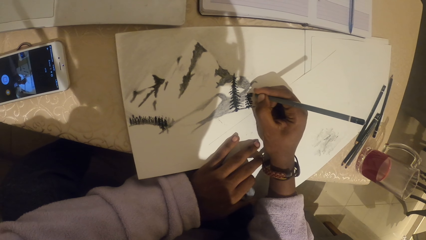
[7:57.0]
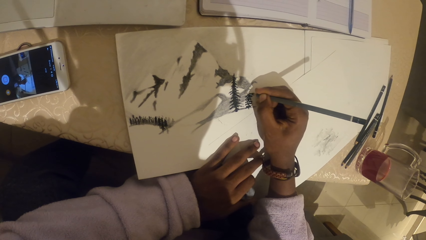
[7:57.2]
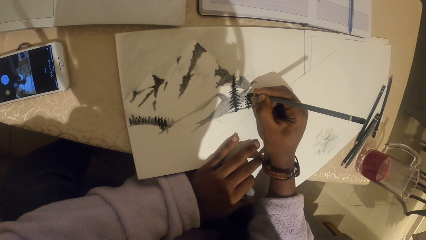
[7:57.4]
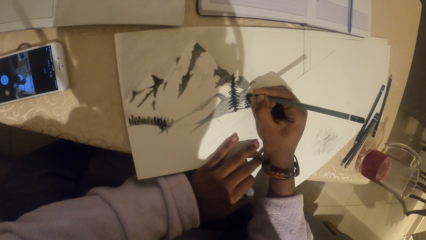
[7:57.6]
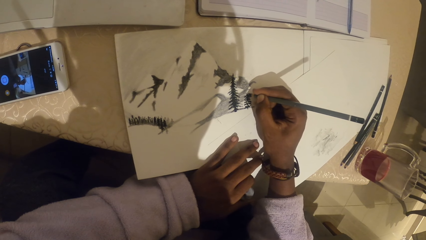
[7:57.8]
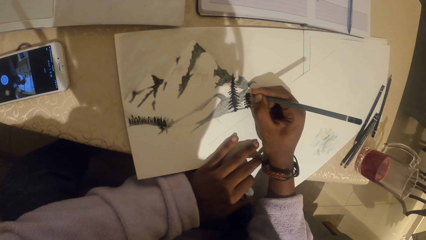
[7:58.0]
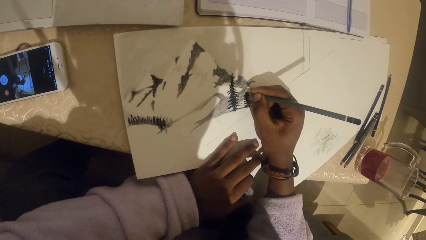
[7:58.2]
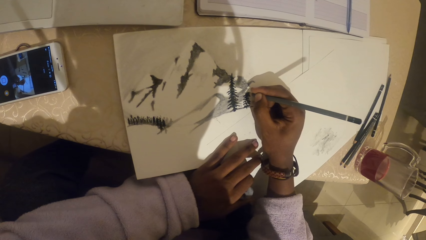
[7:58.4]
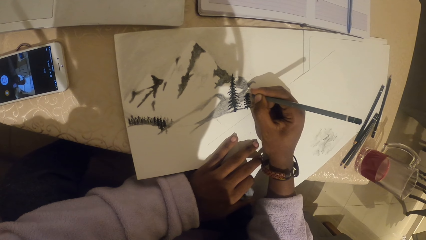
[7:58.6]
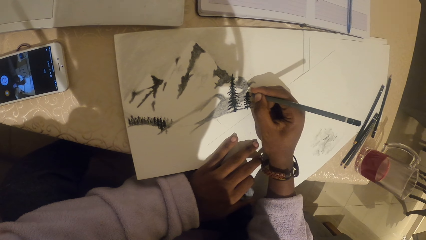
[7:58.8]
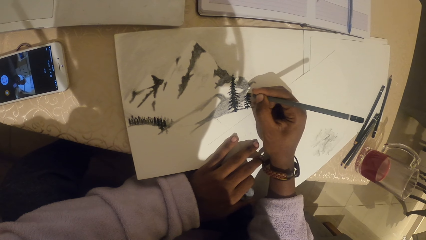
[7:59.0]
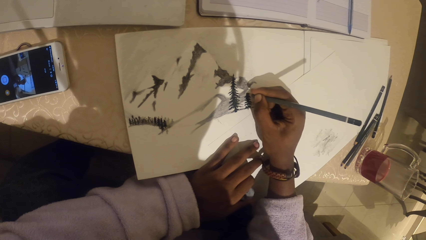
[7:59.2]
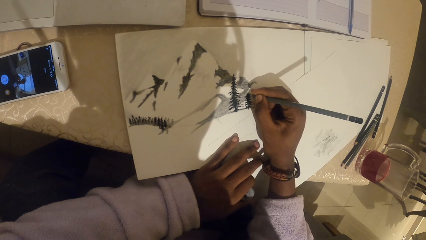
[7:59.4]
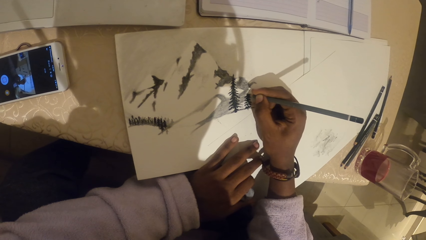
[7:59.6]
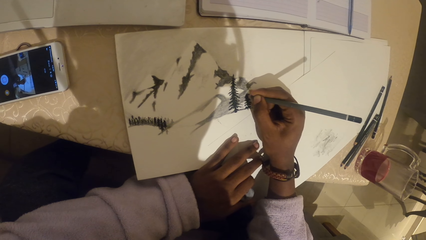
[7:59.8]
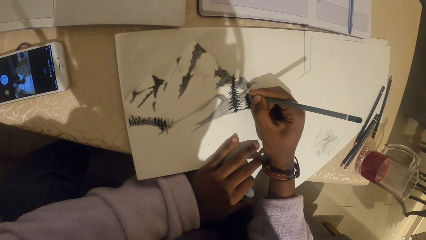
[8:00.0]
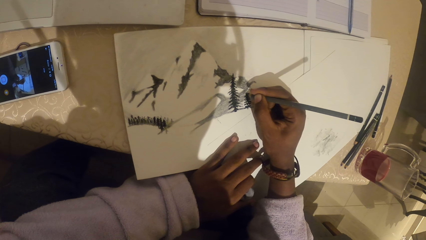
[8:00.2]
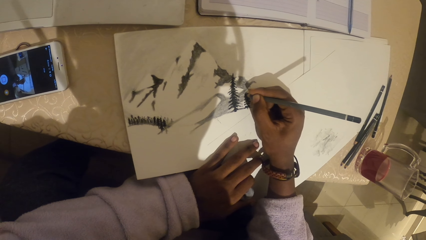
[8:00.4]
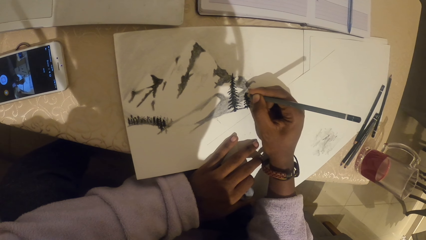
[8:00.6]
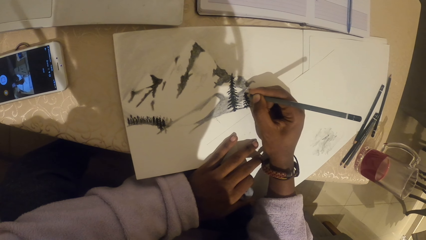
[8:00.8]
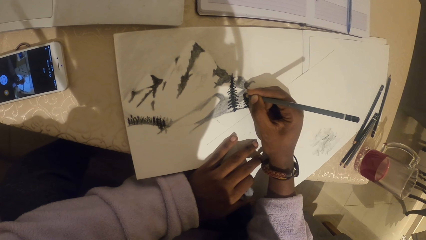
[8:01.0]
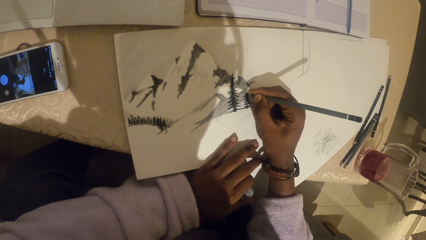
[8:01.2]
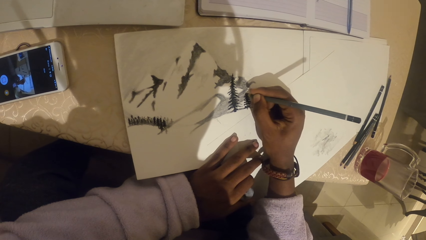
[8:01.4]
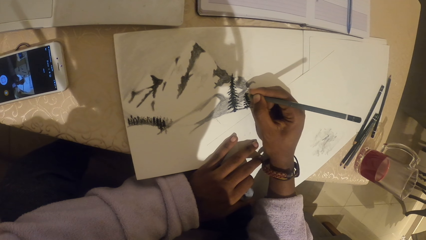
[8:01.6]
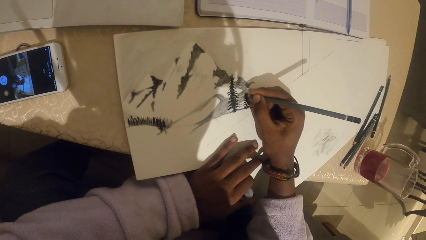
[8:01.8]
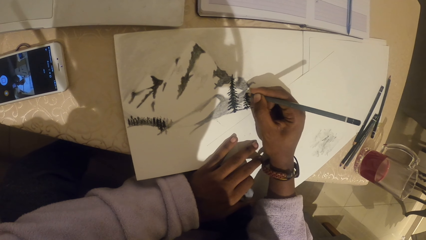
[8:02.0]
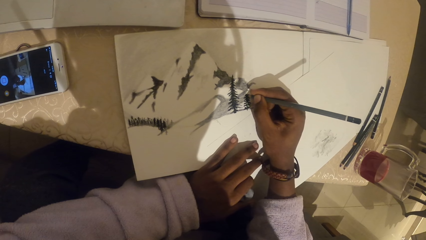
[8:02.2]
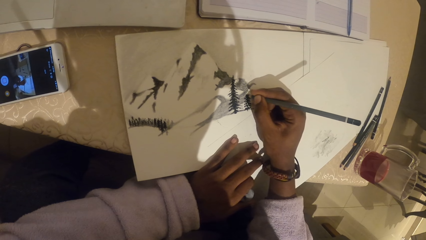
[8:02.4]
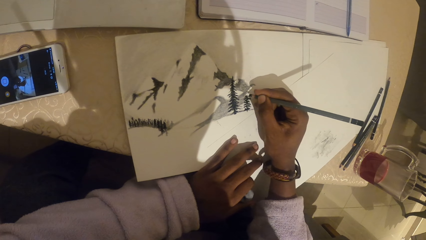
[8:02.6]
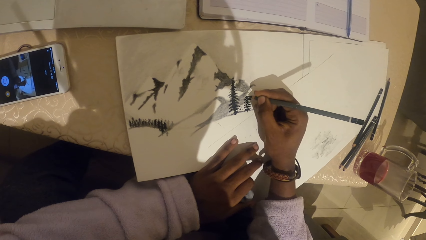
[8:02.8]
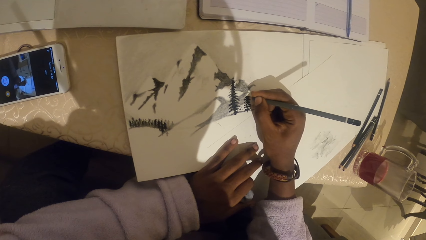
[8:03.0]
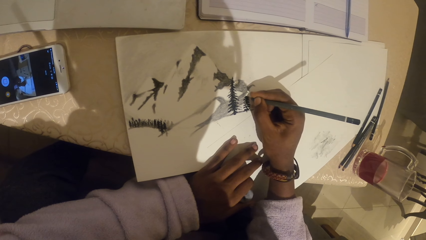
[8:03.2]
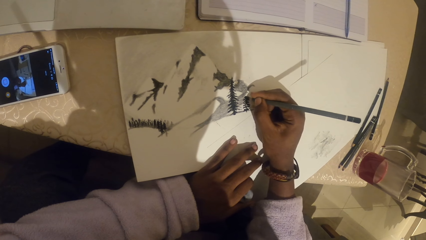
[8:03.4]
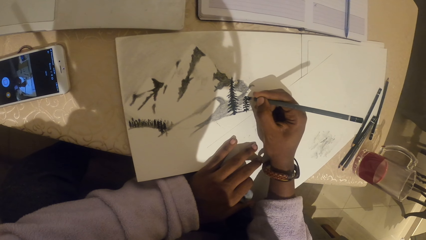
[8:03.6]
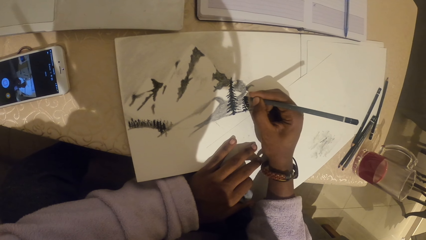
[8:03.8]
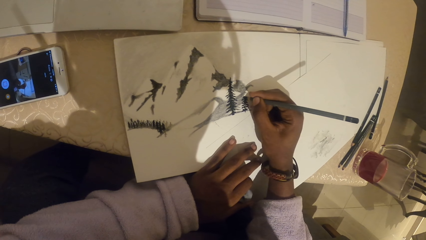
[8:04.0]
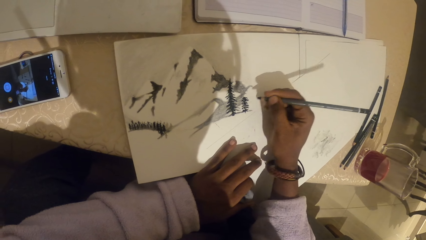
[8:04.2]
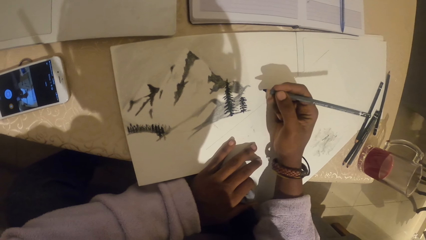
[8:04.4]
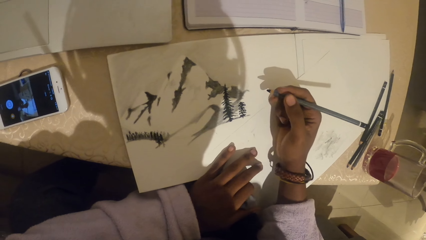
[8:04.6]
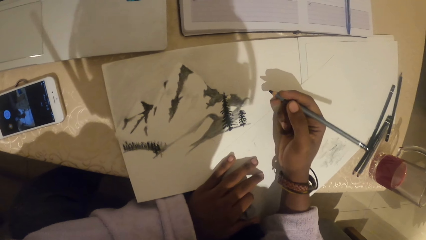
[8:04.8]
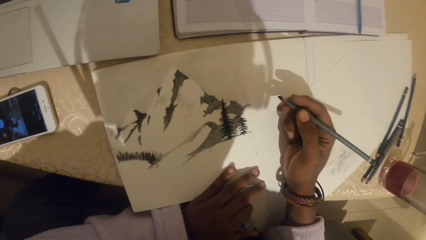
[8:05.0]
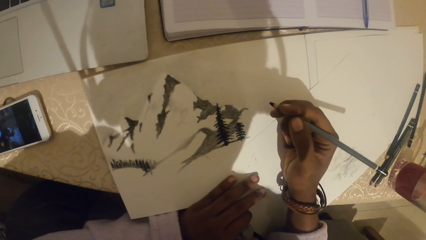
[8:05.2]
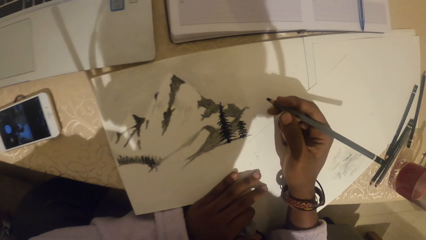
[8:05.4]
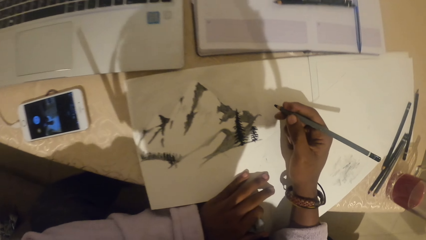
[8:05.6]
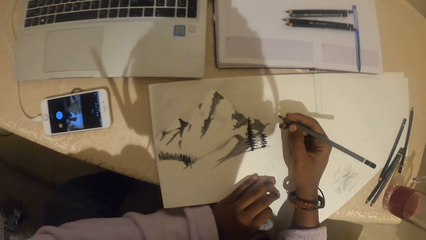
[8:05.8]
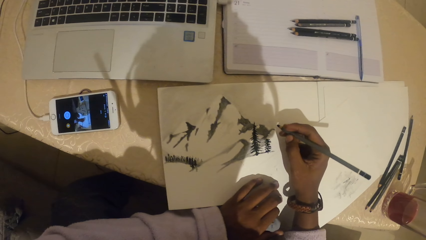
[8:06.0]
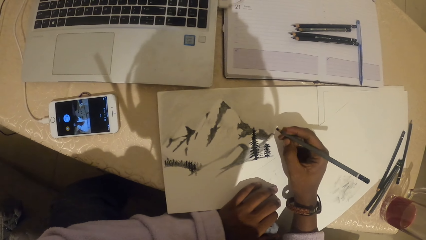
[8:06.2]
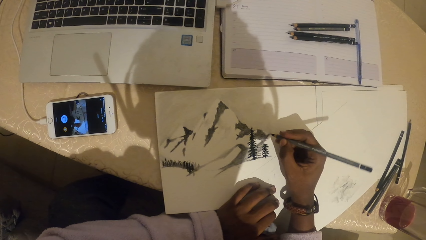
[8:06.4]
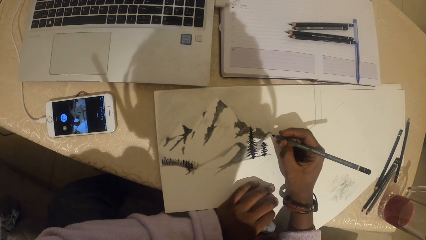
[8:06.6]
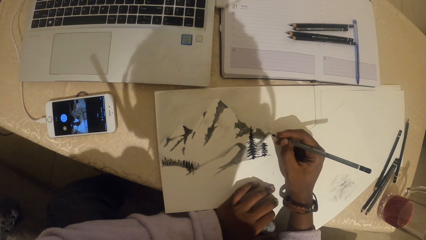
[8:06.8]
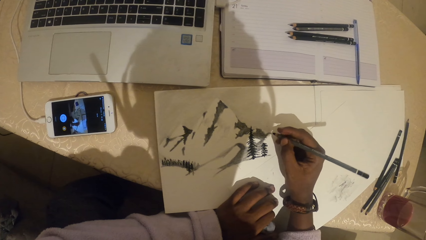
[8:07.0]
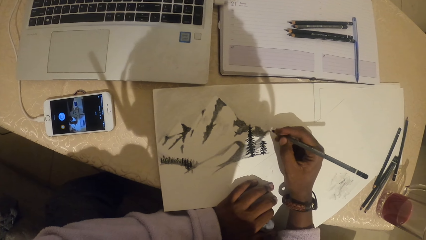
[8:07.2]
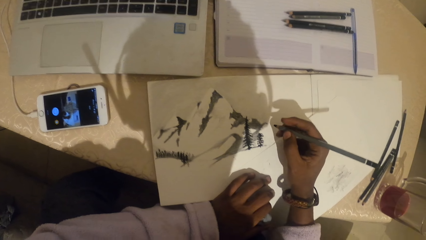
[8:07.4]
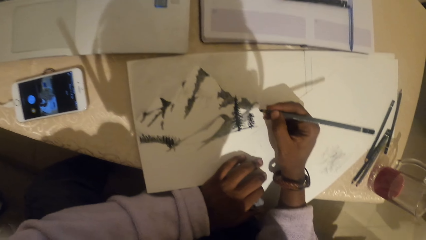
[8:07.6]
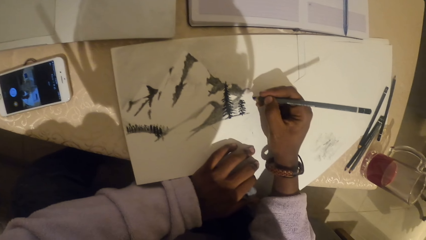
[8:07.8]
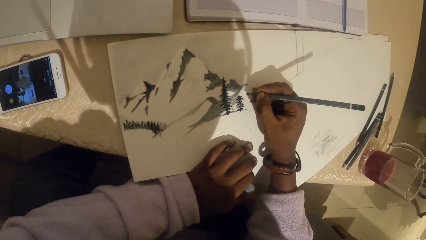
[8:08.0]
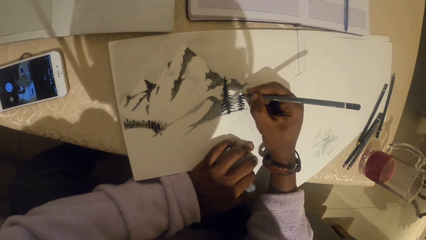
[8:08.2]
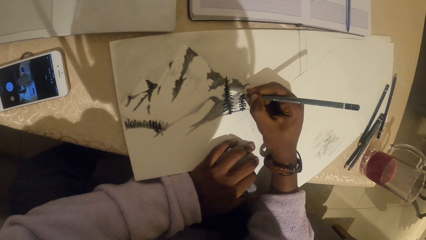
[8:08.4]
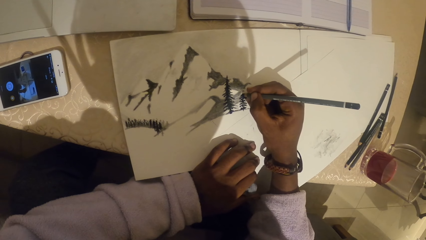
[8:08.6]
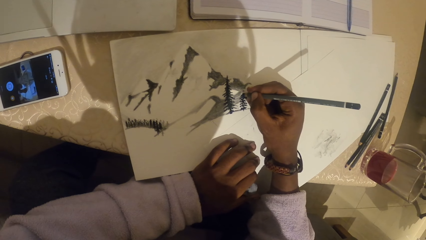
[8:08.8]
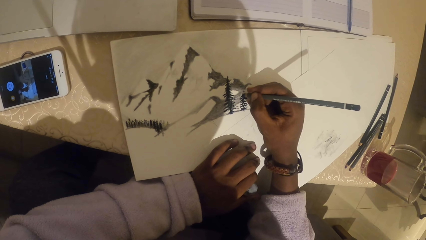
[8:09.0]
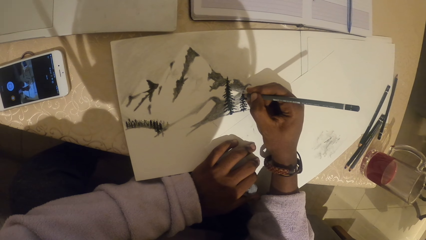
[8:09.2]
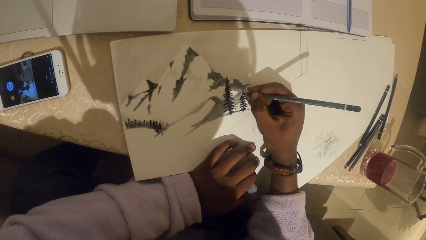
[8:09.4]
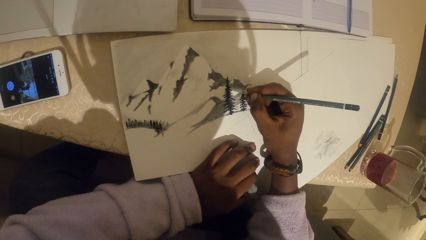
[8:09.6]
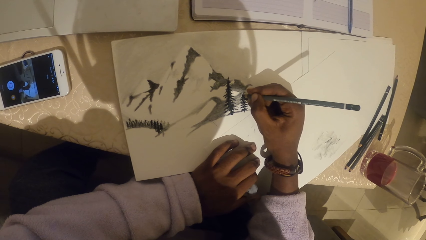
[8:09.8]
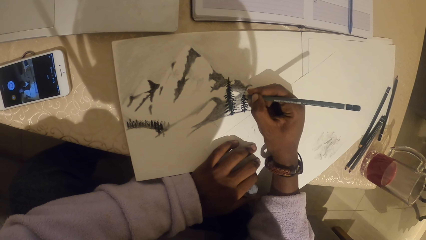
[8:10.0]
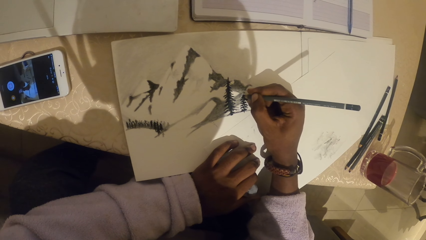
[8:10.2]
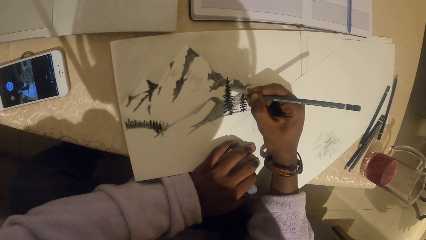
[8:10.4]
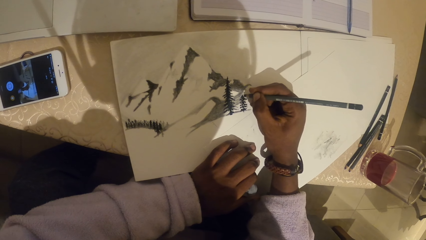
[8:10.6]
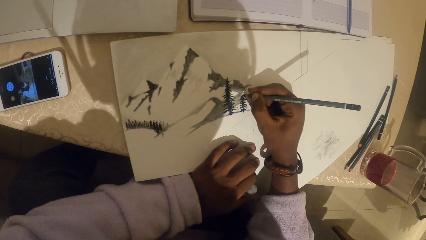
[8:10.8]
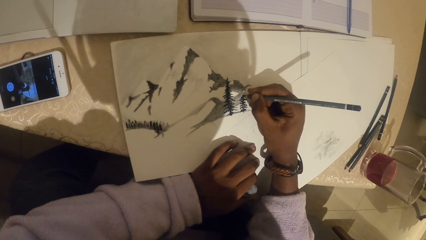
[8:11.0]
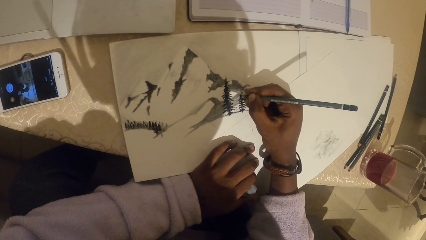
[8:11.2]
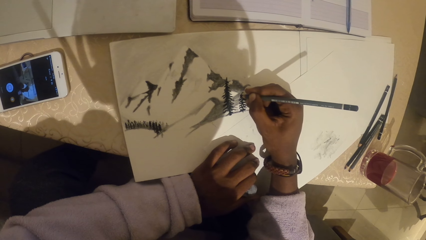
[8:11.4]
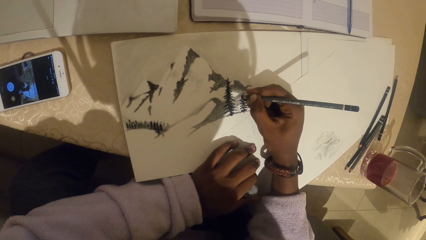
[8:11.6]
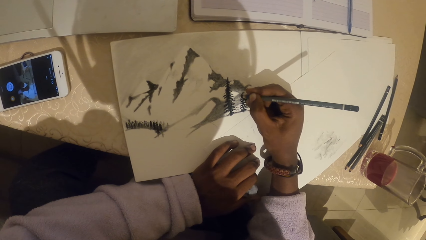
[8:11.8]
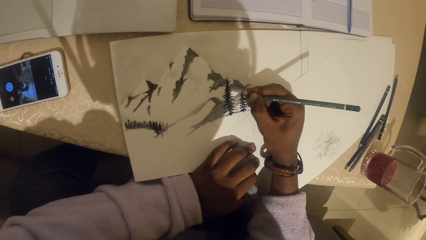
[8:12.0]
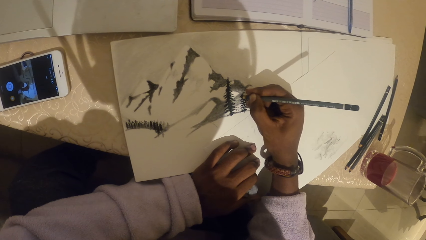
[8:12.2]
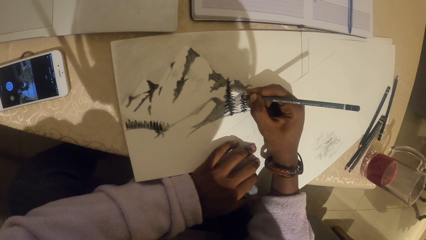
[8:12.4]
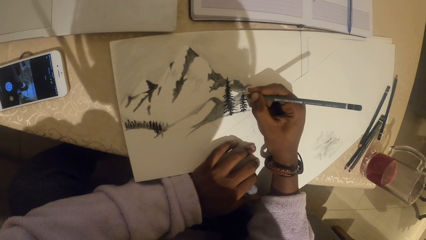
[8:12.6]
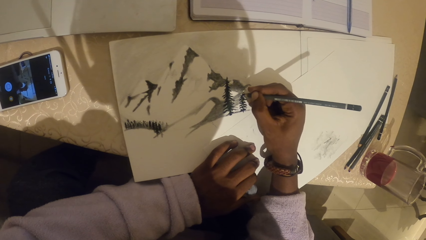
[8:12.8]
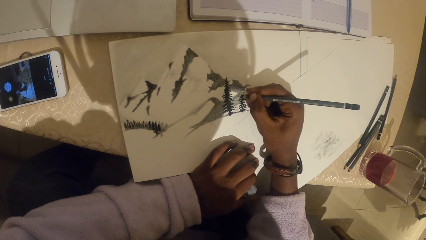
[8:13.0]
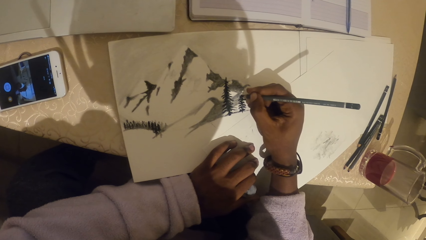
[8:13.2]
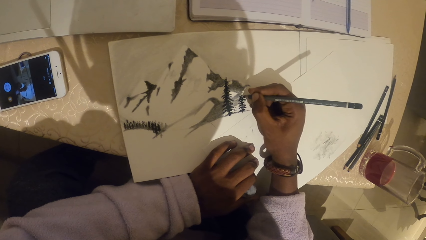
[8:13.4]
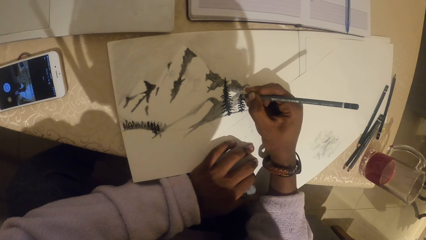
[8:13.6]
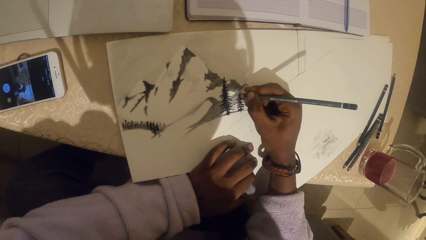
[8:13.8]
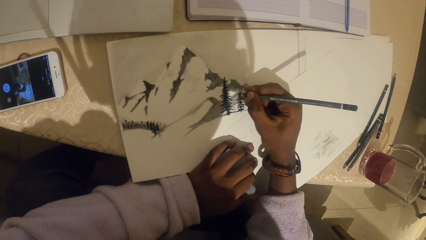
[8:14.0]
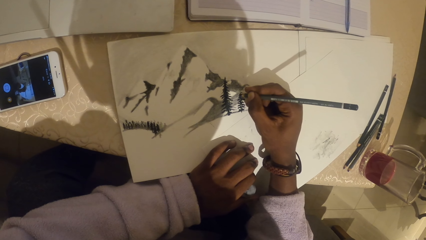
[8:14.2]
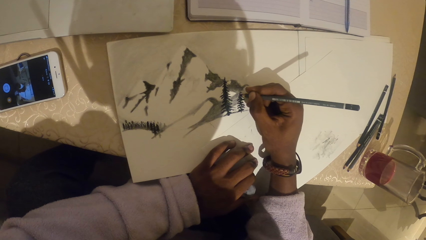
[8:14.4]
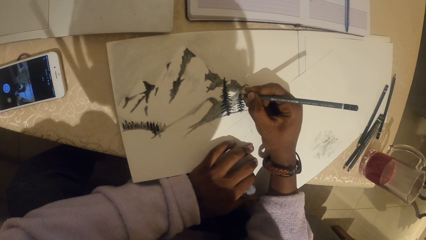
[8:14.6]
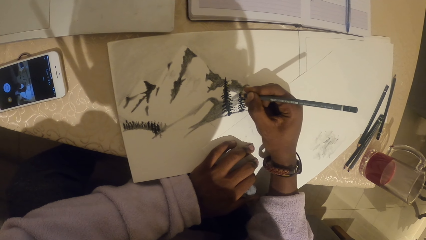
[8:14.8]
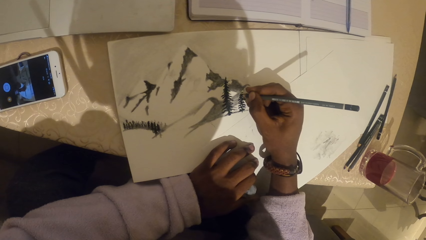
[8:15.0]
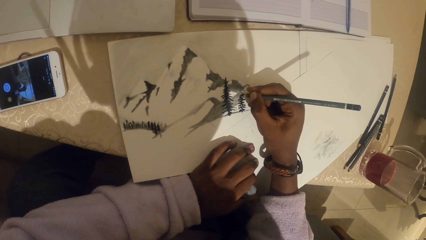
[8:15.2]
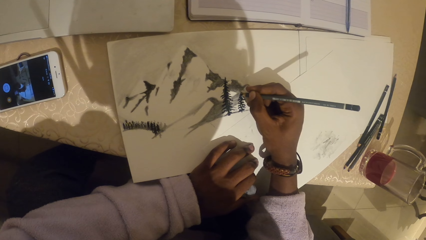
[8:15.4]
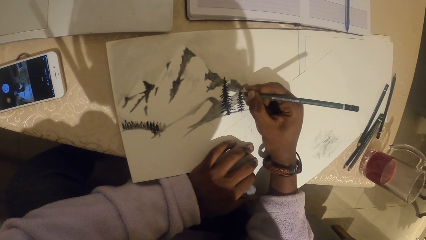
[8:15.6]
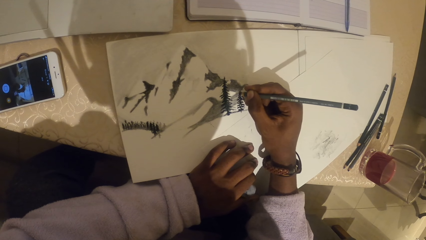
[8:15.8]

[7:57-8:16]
The camera wearer stares at the drawing. They draw with a pencil.
